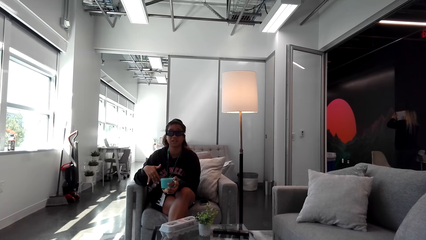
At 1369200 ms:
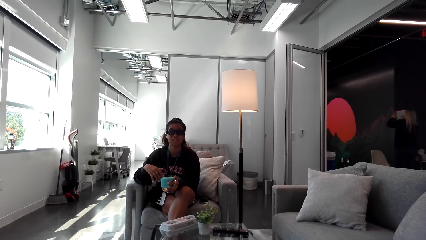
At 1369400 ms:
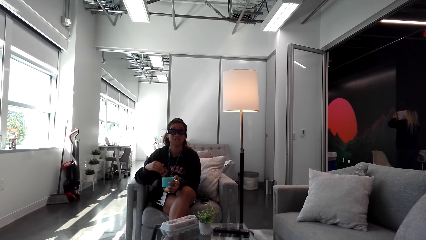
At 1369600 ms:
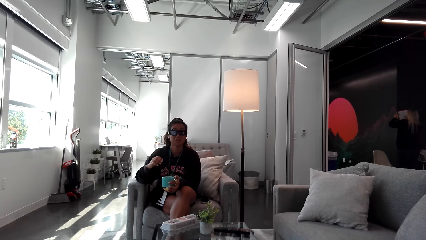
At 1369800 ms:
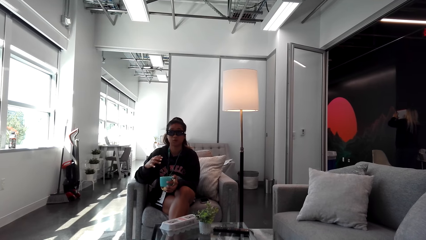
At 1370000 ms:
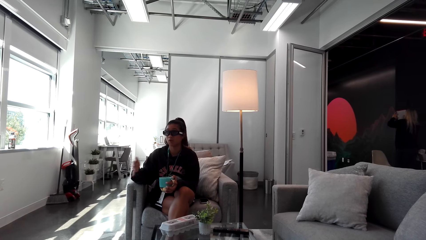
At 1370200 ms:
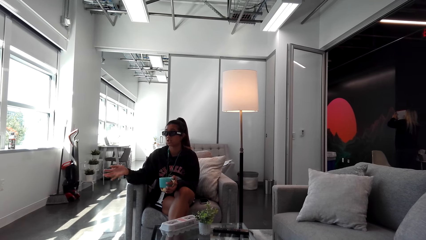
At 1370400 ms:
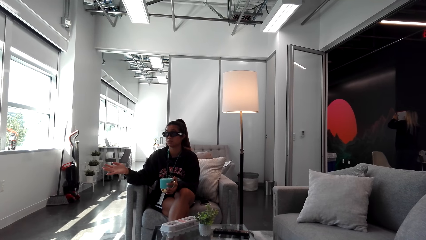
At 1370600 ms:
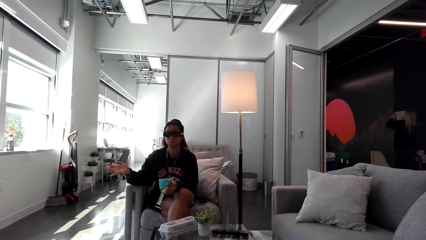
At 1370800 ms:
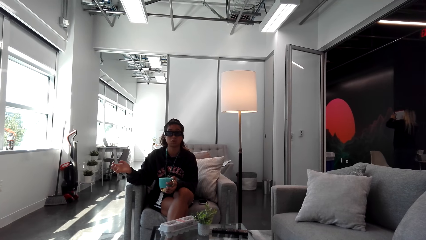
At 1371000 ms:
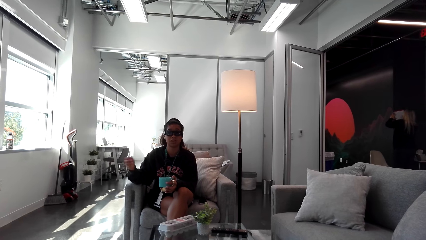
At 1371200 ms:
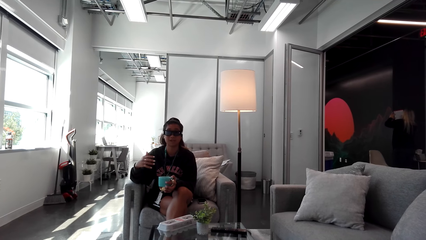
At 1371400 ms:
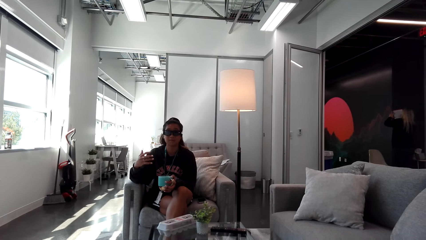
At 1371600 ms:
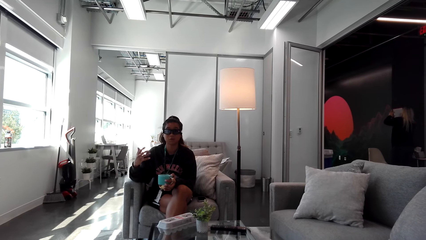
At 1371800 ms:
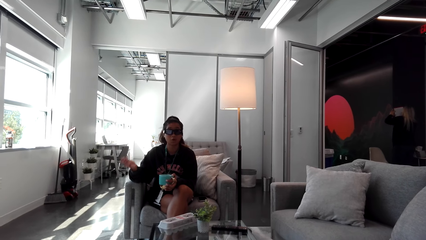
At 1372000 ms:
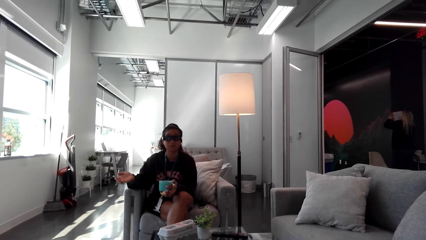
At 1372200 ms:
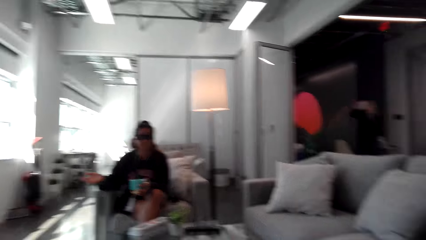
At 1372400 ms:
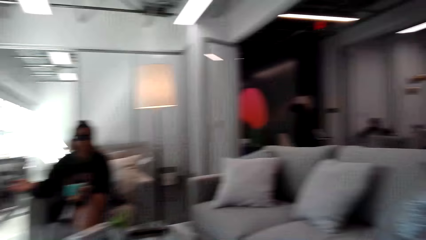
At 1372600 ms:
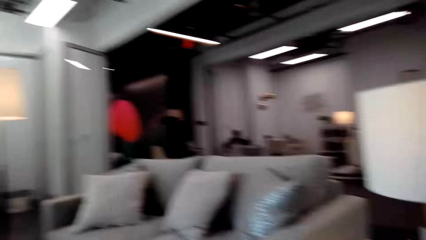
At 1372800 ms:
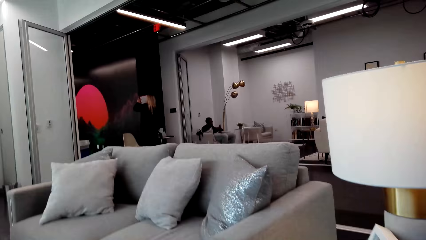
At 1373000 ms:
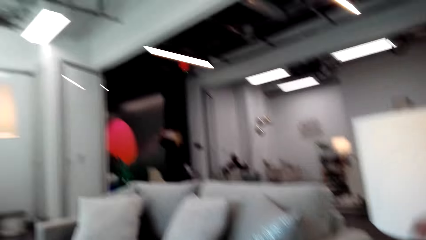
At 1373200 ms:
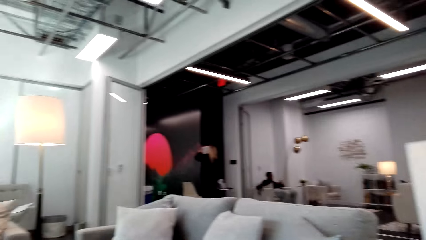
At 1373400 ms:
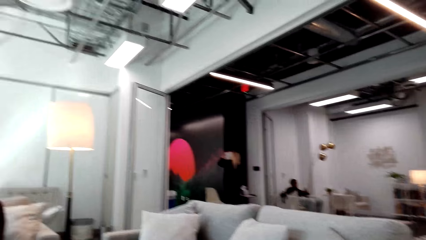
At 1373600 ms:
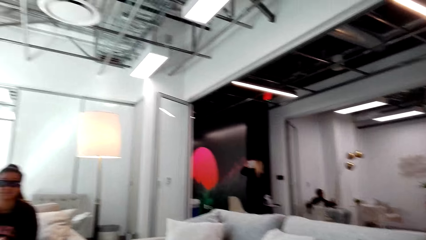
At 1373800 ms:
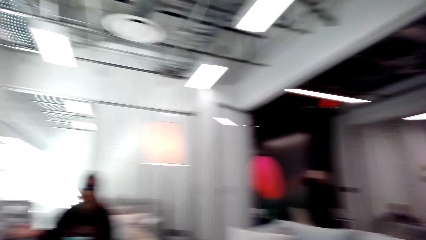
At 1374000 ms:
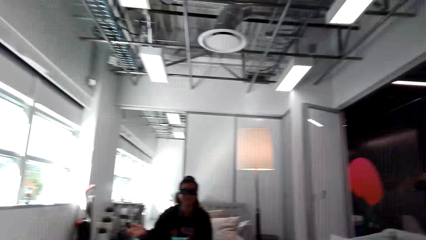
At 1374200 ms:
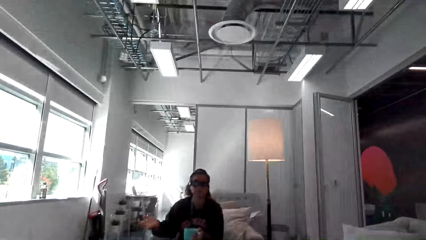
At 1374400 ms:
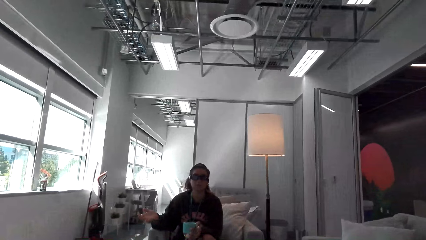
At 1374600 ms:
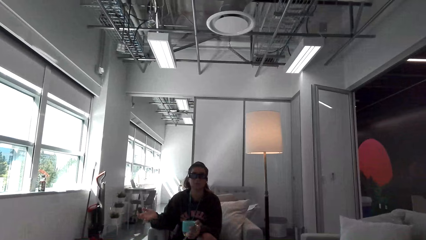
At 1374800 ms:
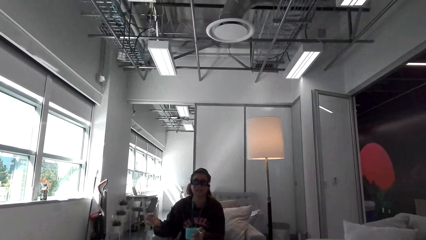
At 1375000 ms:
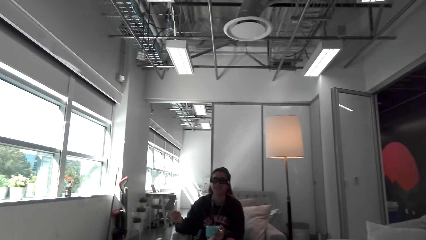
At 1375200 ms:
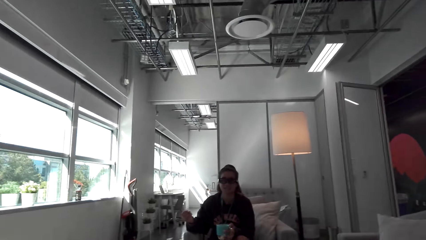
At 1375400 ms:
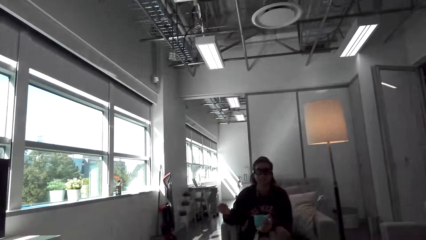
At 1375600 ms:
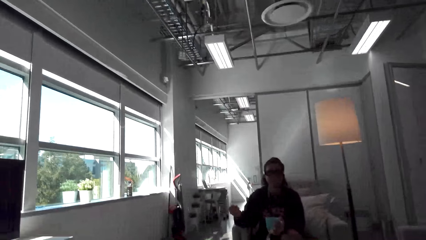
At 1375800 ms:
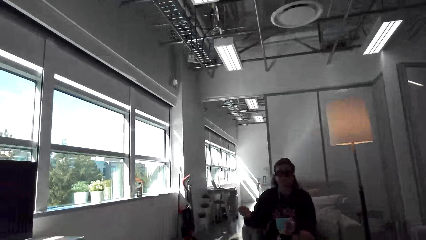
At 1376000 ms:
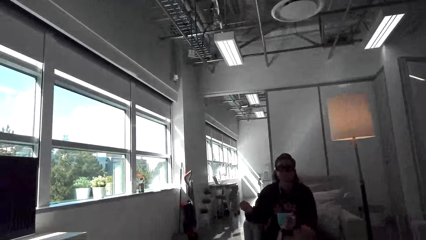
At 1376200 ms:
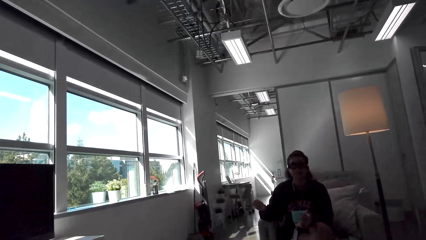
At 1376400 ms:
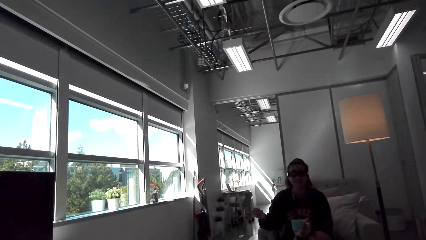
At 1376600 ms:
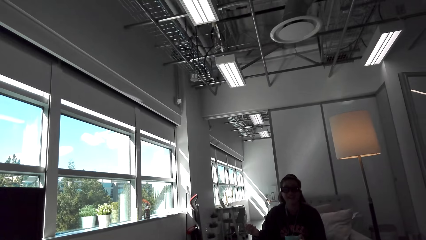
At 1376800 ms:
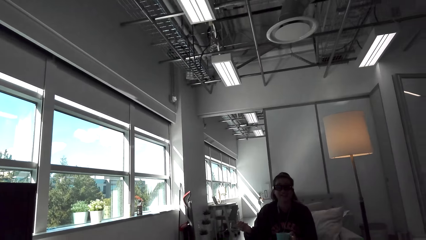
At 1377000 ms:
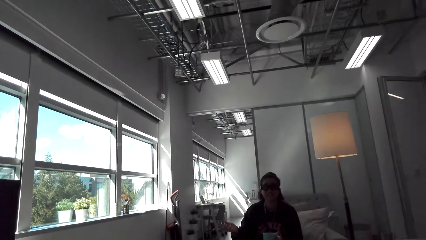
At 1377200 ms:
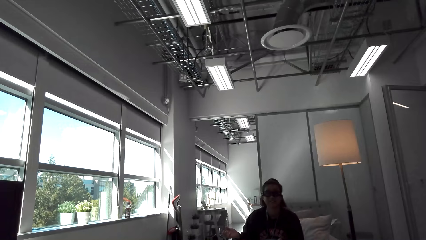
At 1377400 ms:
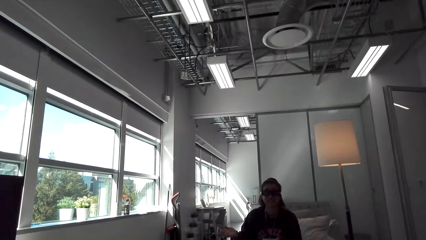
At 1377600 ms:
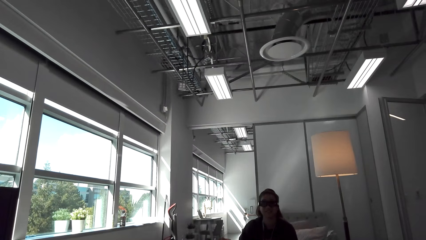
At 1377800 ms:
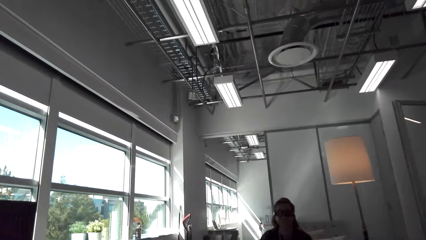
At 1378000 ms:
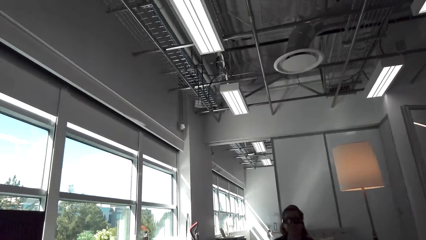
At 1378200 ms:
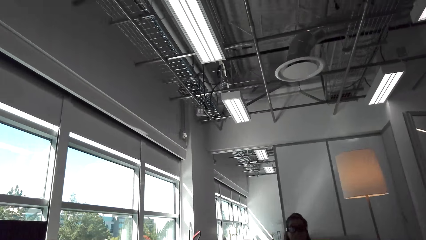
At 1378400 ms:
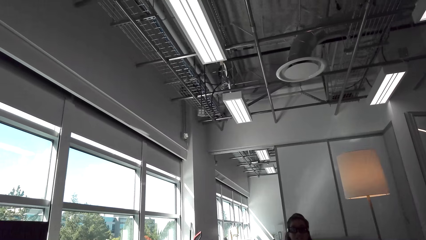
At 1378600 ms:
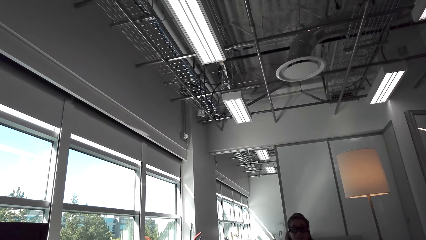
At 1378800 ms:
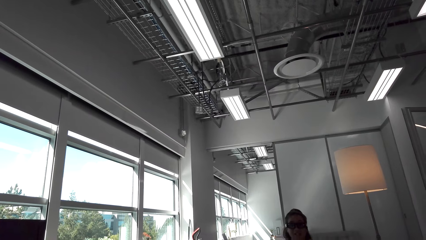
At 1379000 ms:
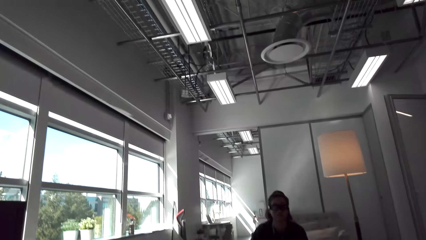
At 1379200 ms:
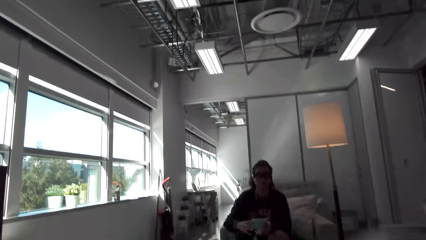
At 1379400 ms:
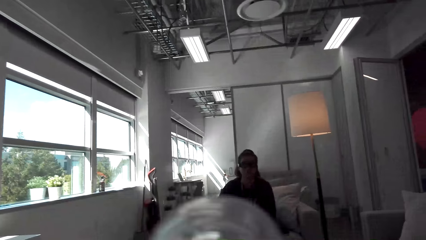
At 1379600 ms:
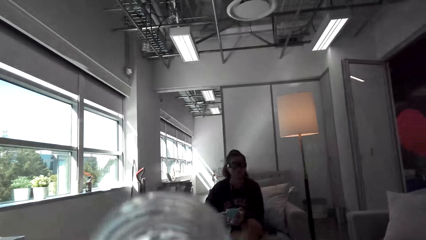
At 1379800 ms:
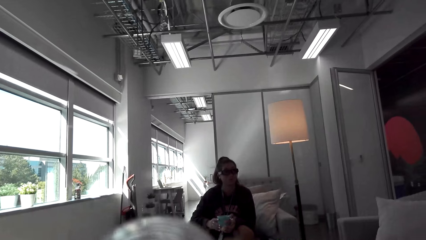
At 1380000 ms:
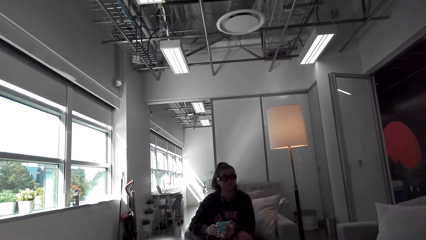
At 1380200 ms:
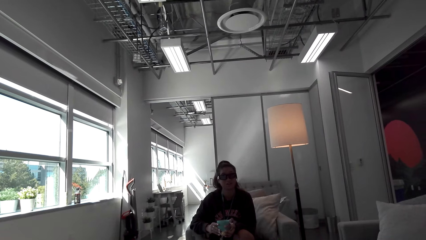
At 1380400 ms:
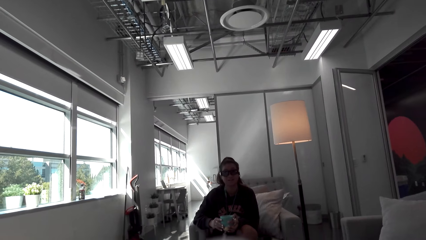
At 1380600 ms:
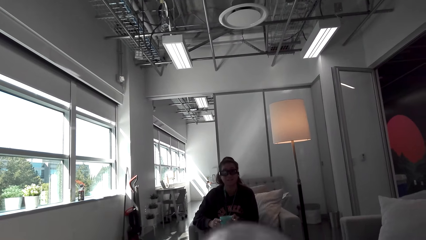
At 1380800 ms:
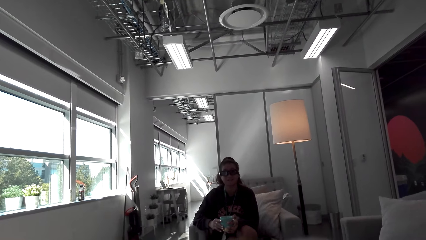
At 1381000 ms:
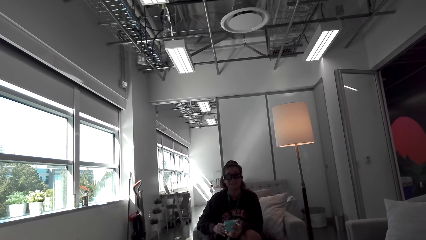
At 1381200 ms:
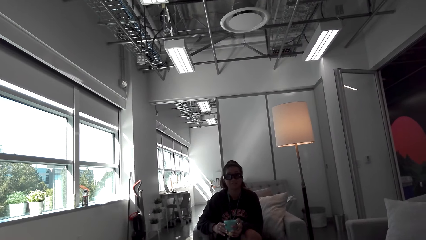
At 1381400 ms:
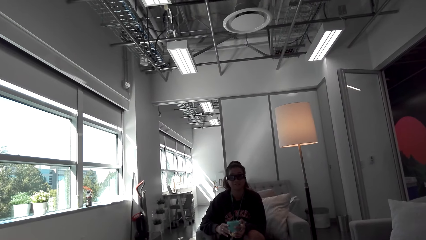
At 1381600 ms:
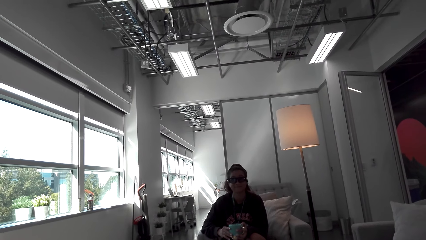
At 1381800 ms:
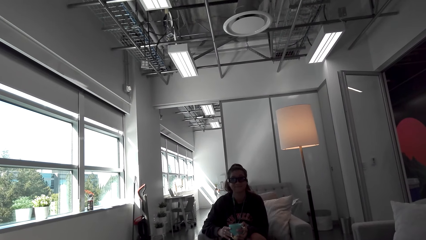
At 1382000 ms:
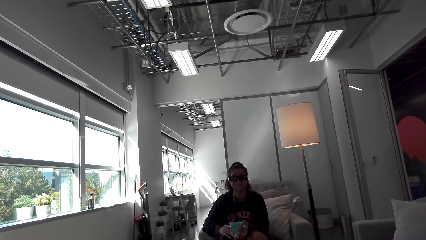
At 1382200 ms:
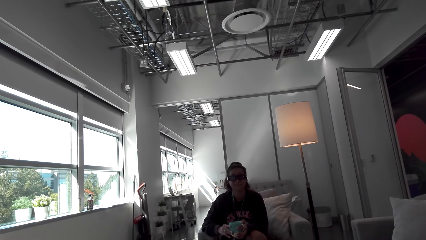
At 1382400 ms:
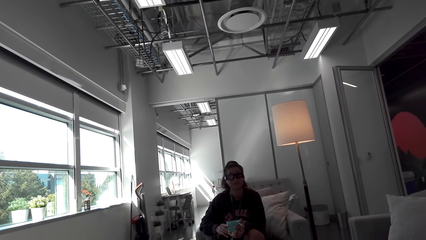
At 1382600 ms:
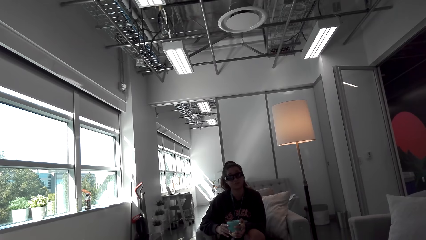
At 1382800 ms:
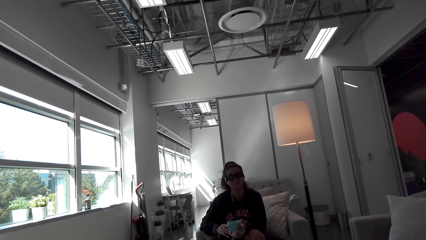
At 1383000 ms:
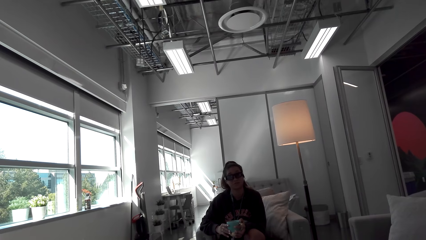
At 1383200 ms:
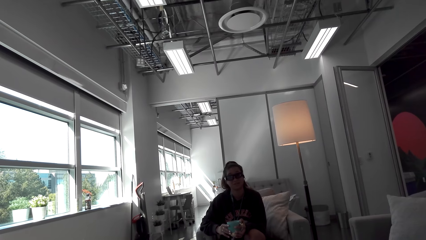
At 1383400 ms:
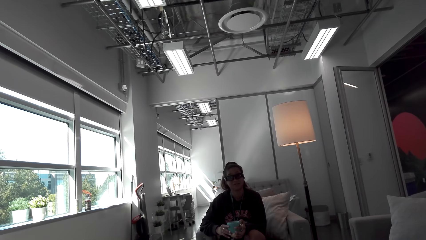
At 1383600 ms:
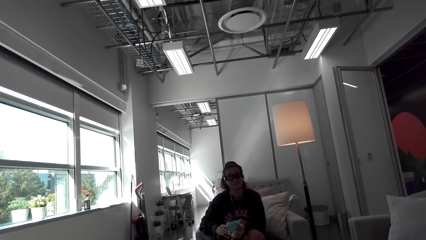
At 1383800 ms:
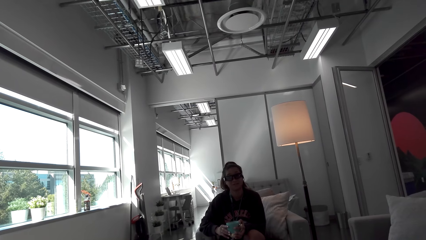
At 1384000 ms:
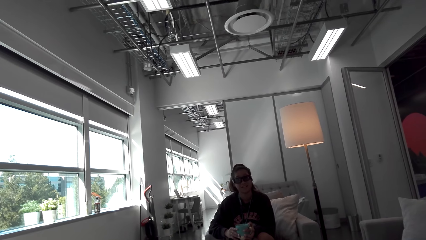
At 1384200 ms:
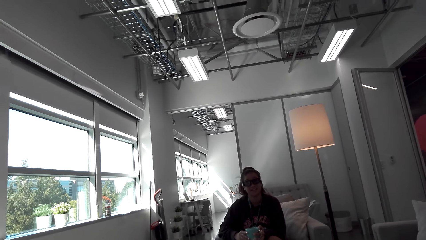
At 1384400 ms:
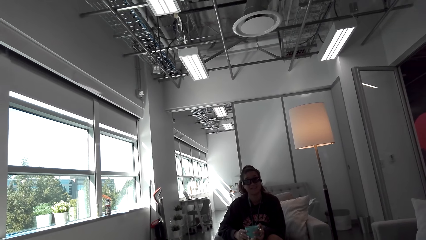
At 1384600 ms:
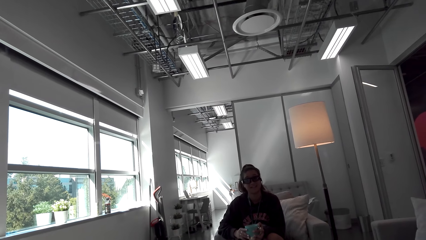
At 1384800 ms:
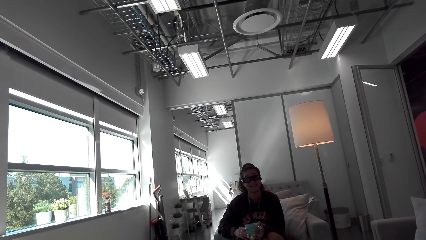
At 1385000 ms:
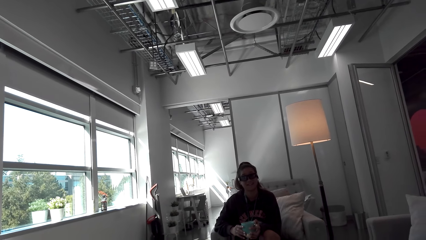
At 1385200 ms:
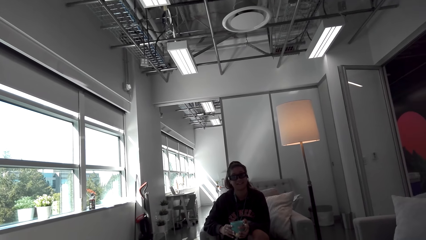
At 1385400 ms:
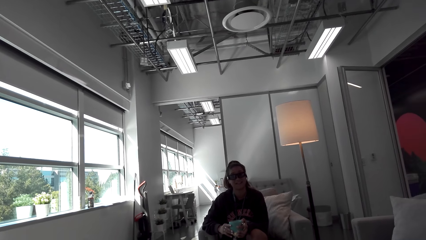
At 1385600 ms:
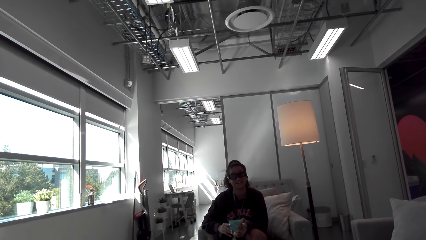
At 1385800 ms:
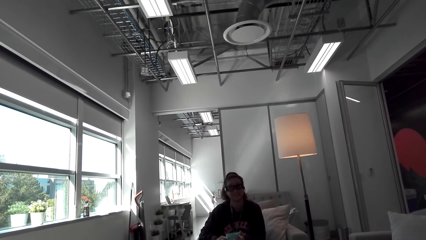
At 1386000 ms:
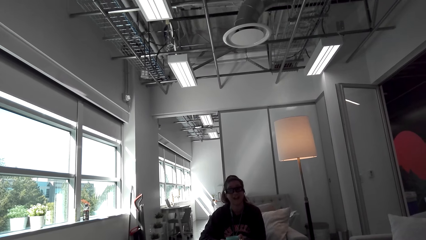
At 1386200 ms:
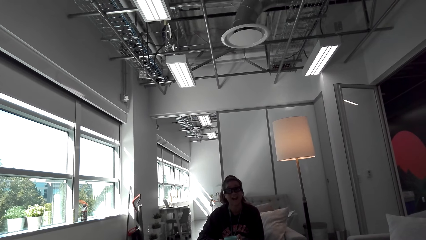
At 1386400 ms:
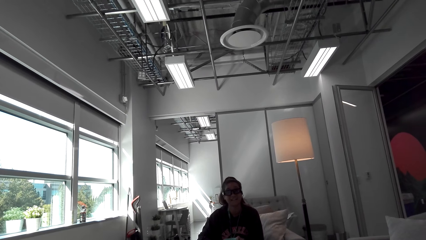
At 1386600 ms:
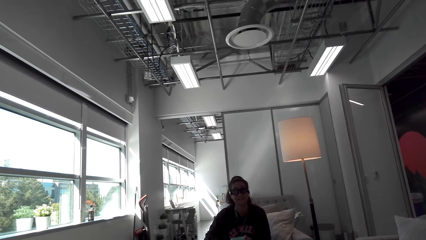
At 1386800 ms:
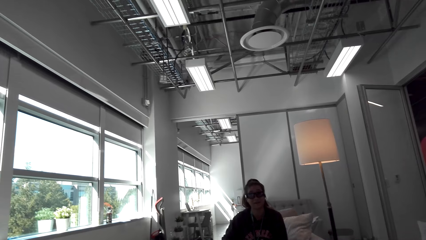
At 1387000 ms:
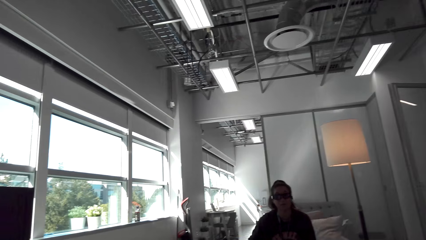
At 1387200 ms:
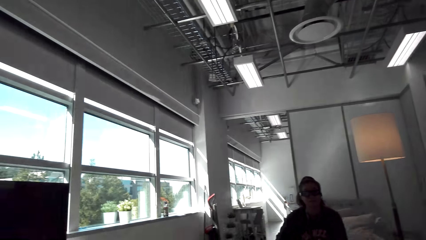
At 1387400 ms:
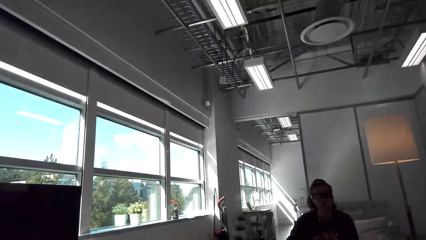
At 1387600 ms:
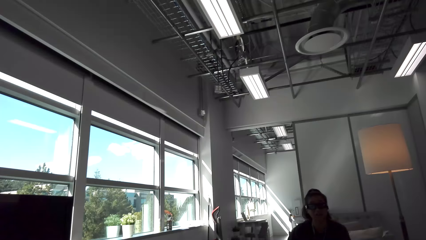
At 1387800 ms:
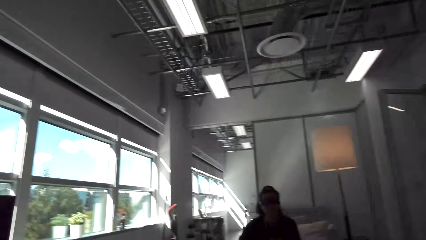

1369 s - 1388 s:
The camera wearer looks on the other side. They look at a woman. They hold the bottle.
